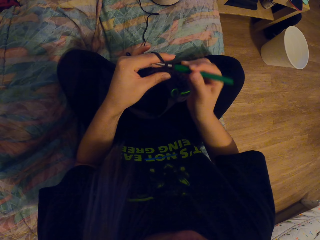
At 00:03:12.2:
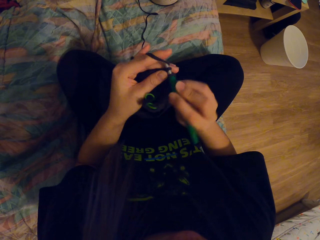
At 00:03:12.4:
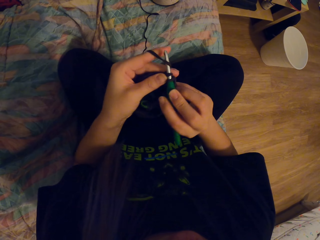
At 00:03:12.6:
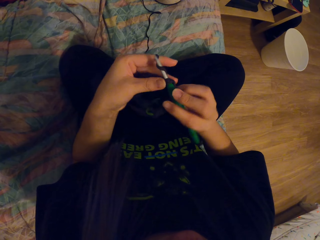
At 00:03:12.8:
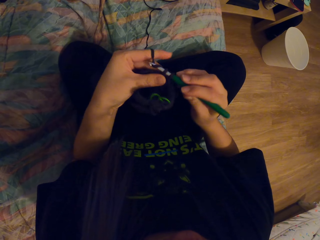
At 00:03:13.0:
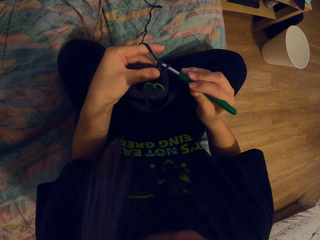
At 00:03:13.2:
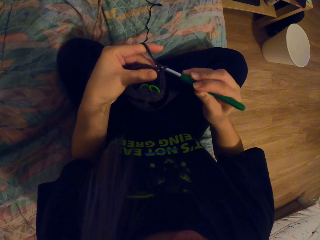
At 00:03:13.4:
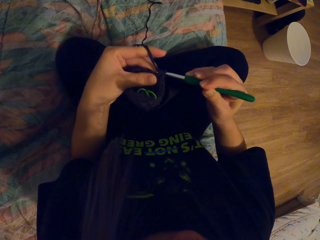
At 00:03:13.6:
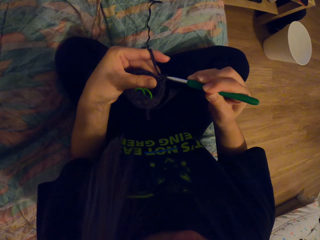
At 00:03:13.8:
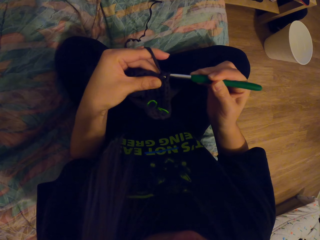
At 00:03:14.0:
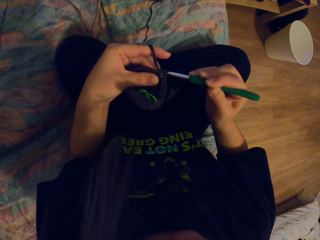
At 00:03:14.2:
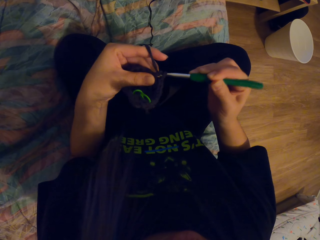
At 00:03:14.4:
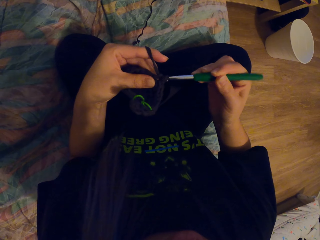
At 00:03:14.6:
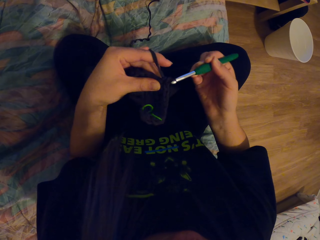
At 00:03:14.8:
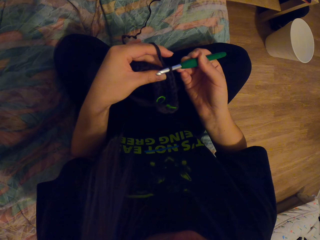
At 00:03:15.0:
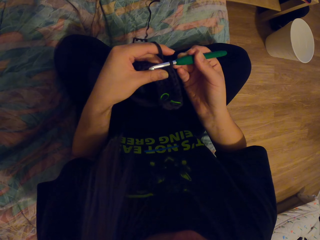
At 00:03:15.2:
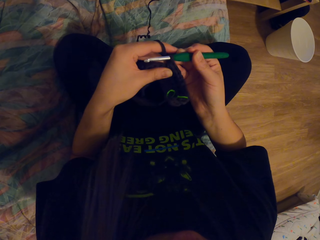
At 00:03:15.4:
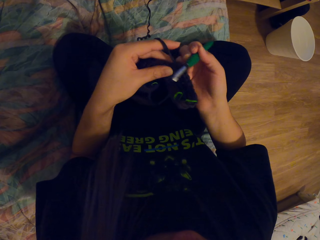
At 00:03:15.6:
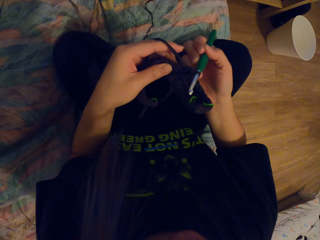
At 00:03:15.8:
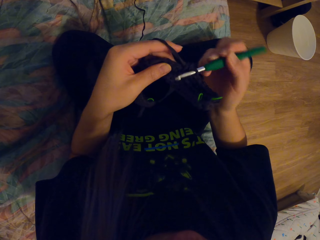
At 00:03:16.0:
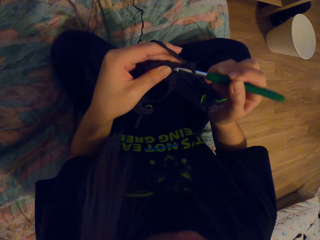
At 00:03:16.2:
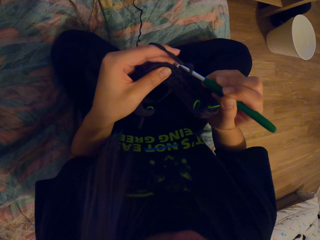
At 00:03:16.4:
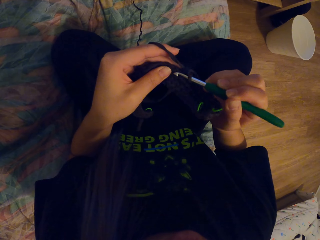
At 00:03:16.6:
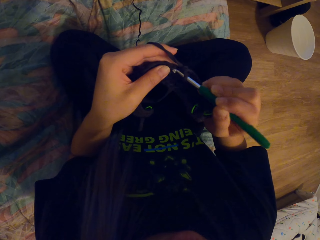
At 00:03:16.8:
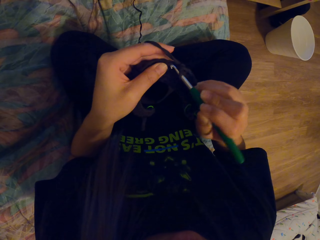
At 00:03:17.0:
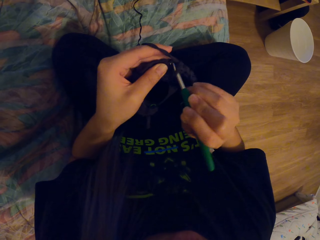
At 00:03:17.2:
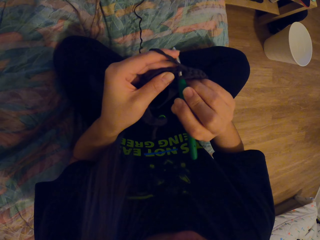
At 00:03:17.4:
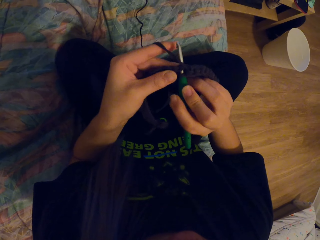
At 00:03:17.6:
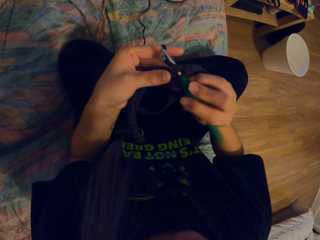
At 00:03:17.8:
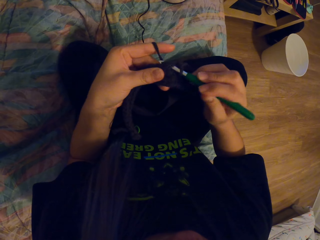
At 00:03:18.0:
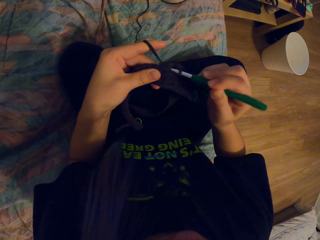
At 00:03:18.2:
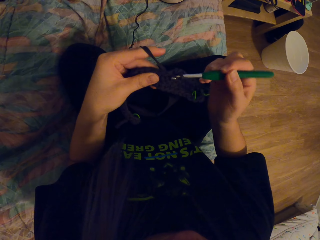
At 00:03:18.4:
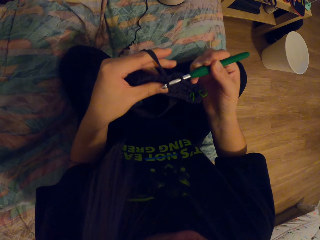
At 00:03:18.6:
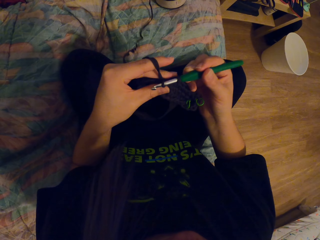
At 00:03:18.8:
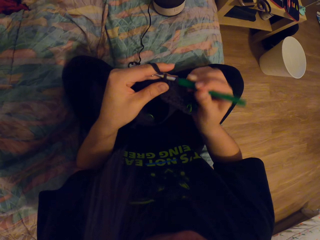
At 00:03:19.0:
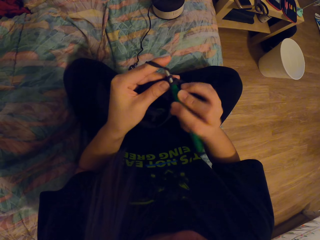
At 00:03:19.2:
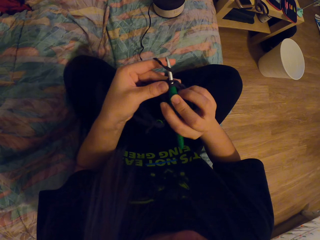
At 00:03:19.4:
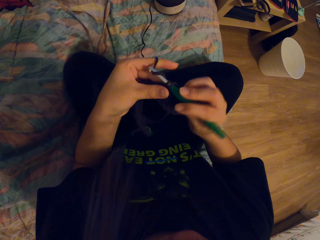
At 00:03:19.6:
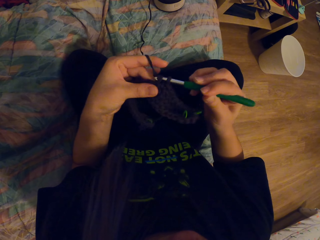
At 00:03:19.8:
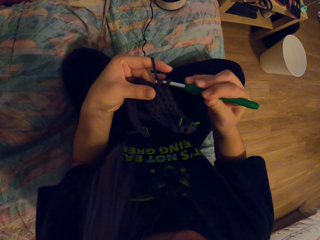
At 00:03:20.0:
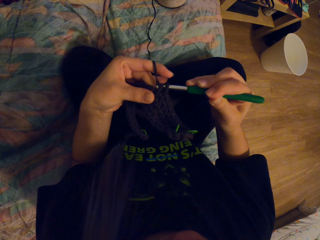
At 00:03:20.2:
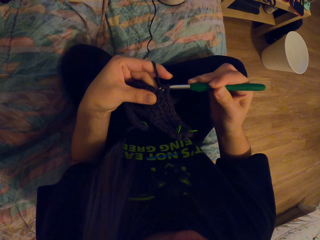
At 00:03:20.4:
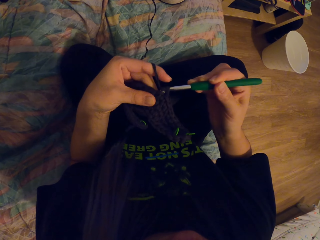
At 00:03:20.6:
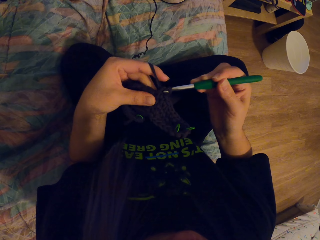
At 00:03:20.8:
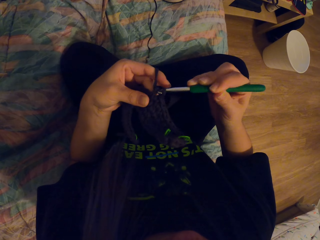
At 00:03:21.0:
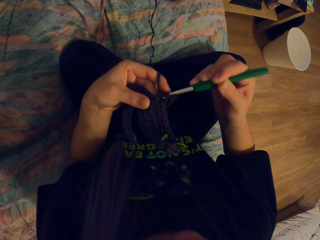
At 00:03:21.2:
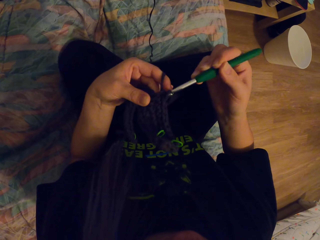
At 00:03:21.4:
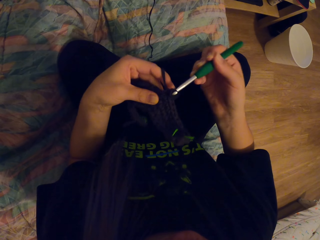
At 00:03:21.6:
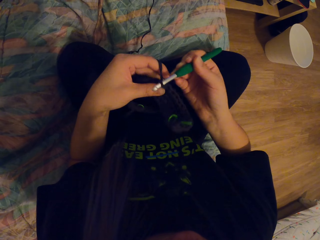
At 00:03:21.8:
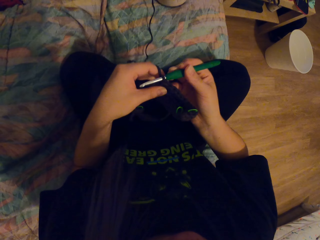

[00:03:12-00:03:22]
The camera wearer knits the threads using a crochet.

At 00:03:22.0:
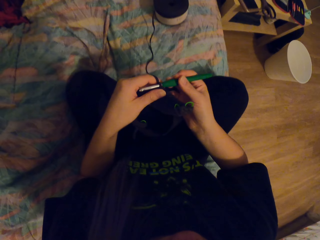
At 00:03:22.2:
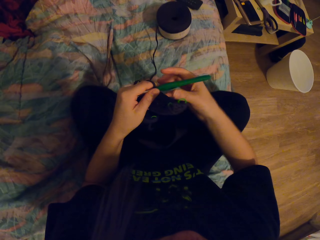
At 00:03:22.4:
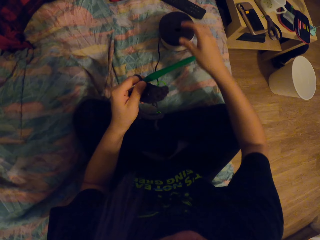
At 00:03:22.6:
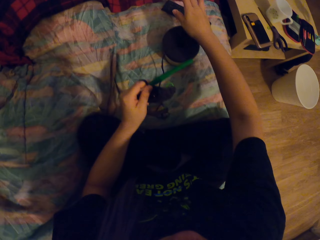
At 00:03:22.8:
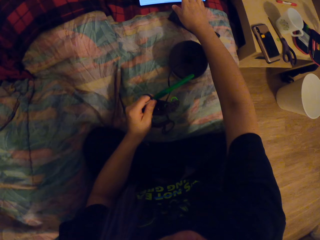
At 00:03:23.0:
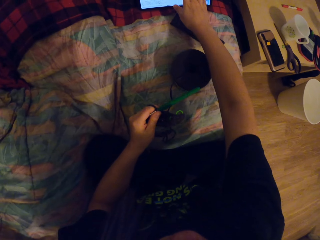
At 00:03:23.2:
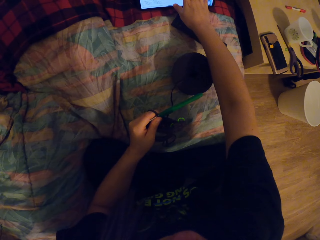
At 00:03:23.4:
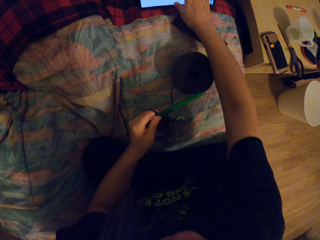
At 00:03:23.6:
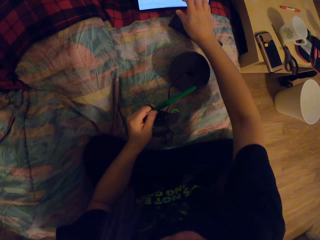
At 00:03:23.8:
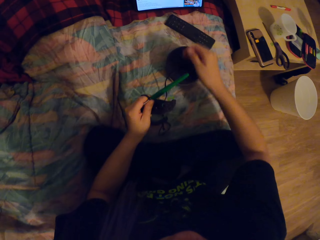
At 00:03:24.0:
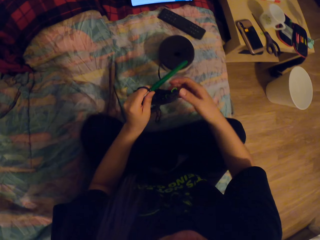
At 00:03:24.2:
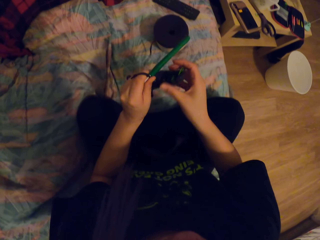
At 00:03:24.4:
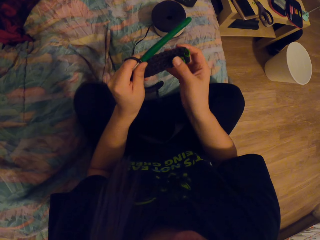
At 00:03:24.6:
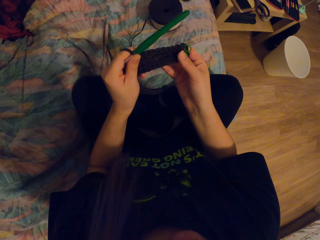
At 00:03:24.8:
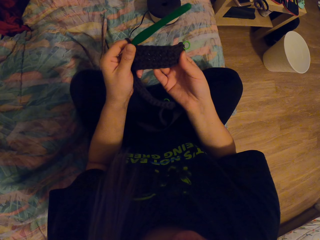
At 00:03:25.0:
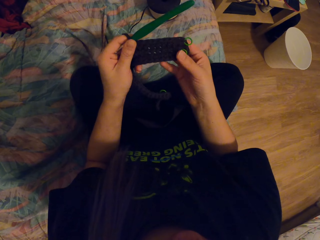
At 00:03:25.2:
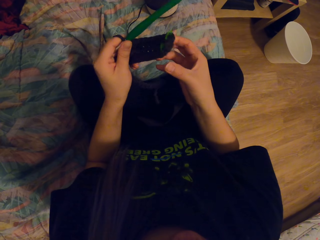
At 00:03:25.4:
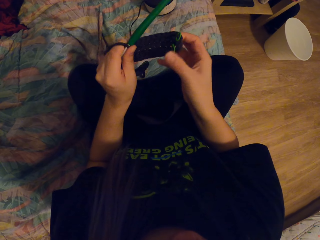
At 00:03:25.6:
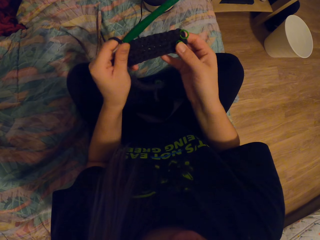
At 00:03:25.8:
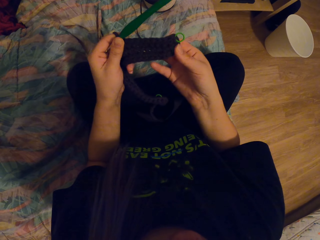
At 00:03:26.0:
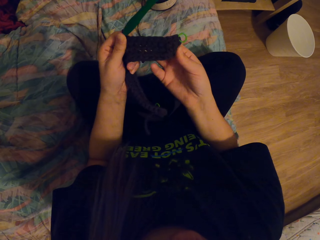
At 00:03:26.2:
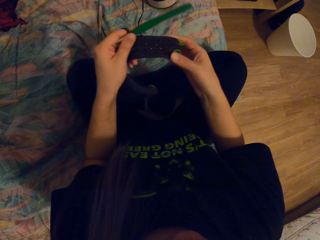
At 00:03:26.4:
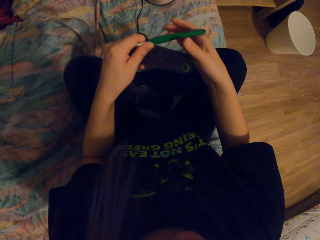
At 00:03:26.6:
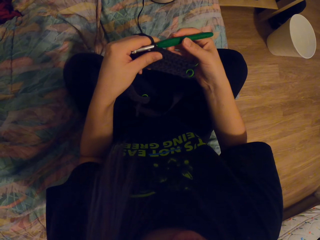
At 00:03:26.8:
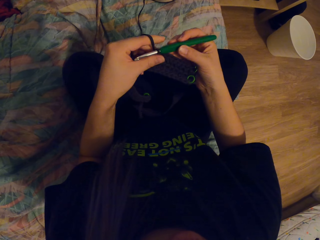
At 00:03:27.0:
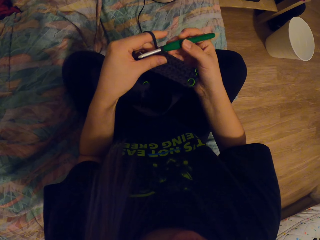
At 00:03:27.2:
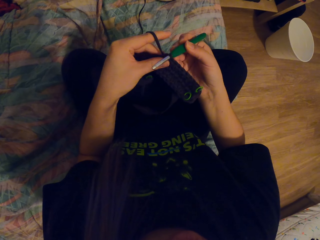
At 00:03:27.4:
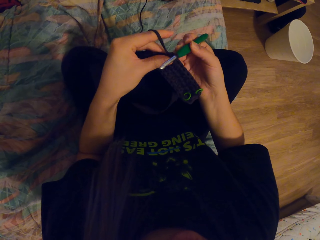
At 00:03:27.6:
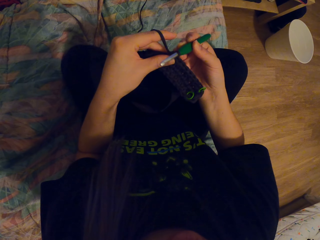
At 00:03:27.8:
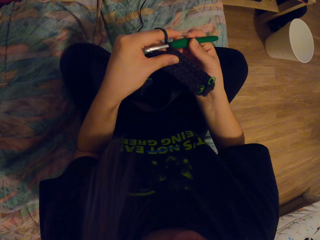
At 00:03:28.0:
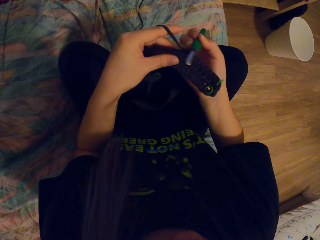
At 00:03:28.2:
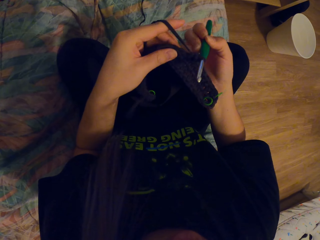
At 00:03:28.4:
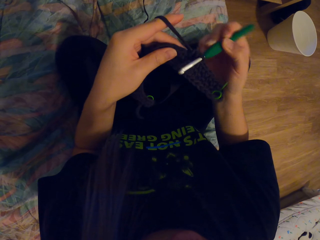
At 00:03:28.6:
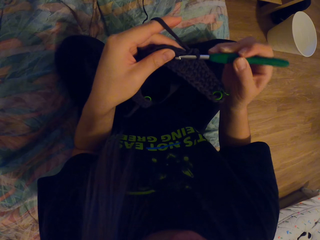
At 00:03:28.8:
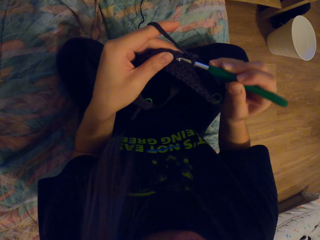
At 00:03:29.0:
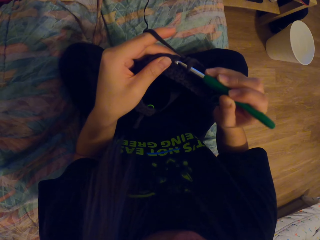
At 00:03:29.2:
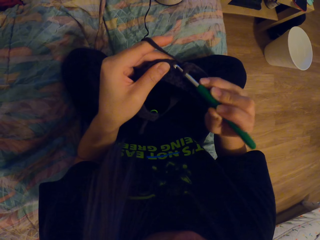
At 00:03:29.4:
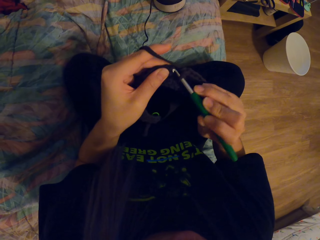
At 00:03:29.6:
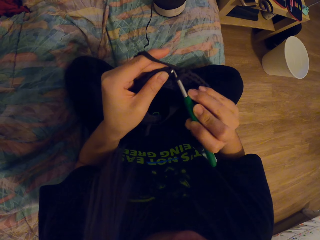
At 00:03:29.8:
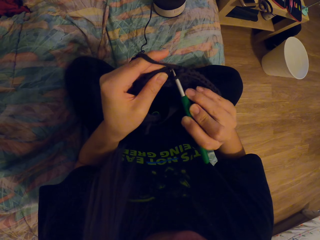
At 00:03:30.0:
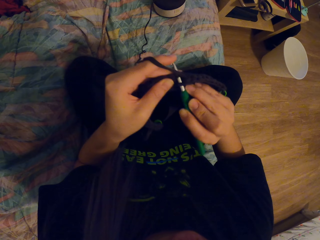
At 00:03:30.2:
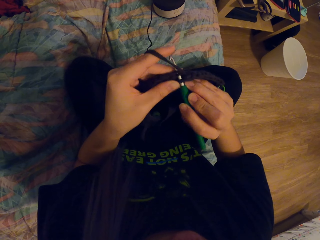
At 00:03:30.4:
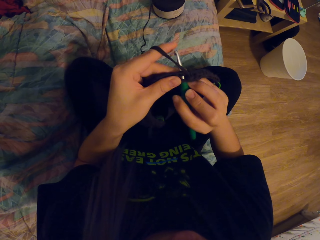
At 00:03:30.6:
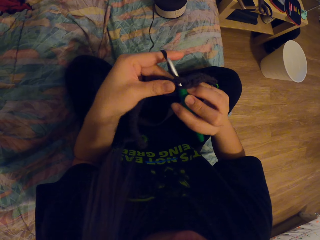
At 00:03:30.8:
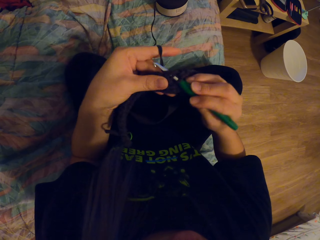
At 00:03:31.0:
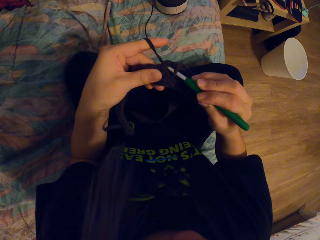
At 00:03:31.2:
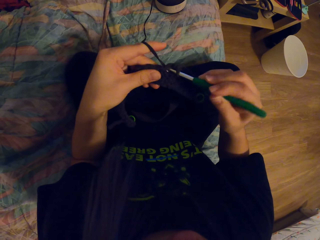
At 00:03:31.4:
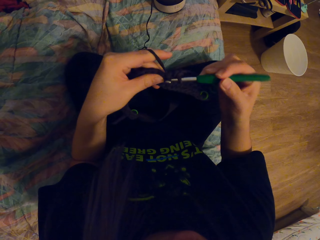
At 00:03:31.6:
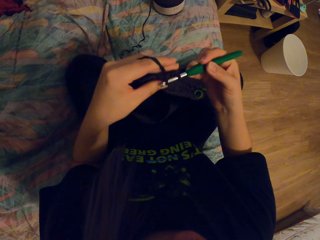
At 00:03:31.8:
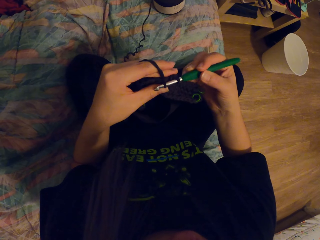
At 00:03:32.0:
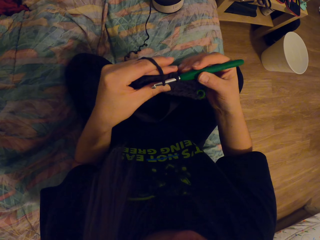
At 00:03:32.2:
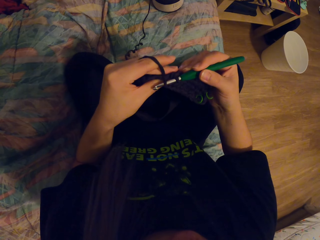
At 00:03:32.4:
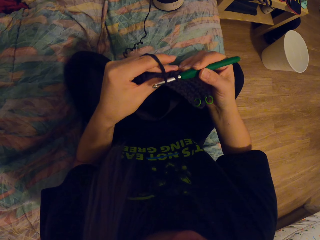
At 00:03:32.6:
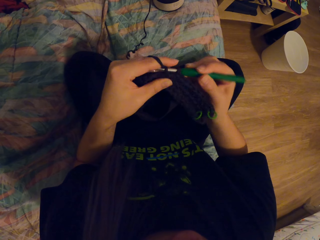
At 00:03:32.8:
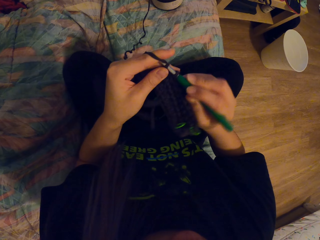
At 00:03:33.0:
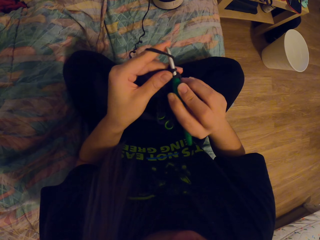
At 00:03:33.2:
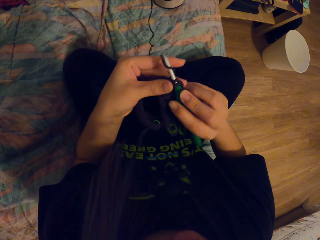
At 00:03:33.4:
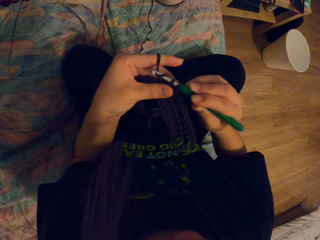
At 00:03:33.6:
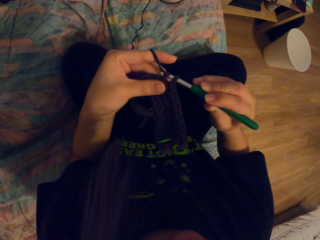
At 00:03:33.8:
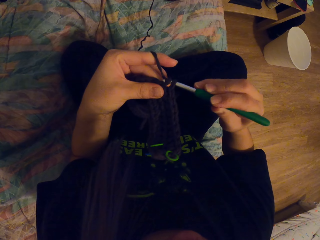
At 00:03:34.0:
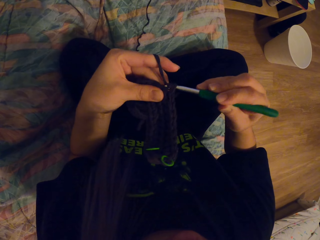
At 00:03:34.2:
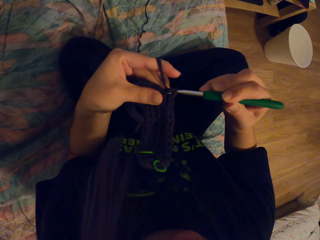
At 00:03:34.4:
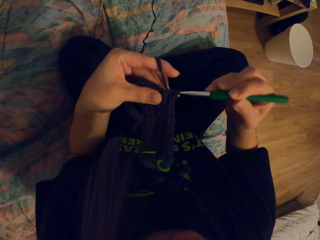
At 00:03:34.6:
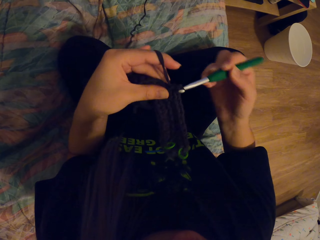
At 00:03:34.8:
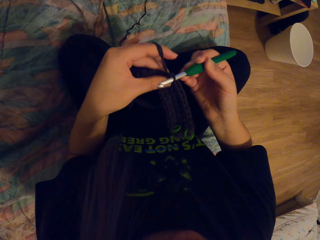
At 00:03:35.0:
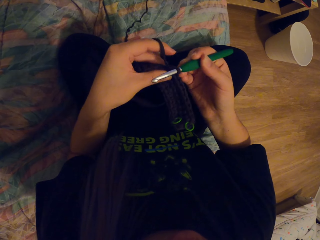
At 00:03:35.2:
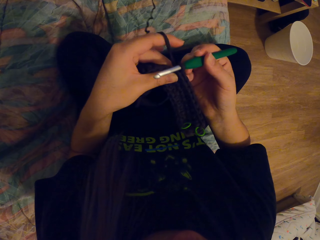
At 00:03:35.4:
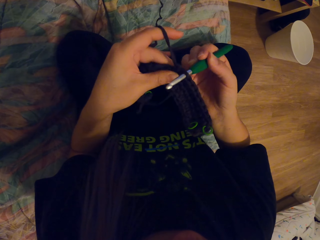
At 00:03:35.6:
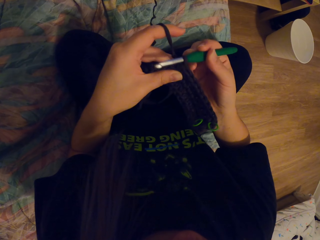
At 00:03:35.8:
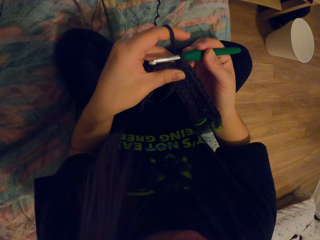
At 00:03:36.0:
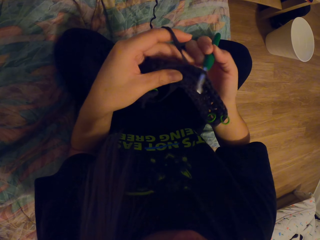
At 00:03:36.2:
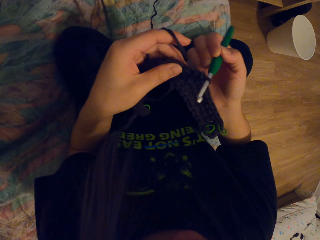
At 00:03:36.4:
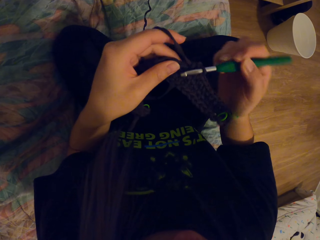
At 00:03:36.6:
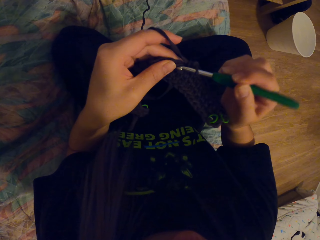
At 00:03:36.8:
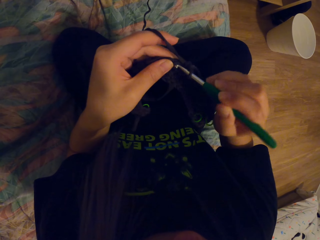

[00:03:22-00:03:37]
The camera wearer touches the tablet. They hold the thread. They hold the crochet. They knit the threads using the crochet.
